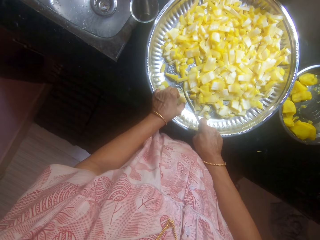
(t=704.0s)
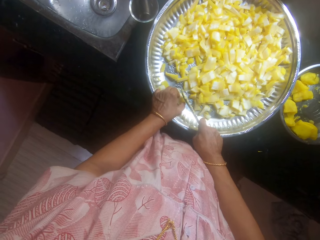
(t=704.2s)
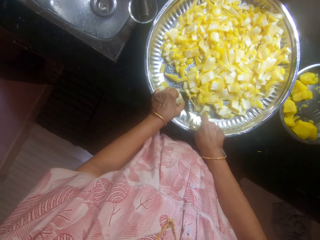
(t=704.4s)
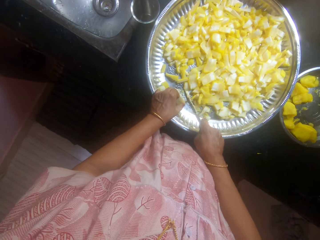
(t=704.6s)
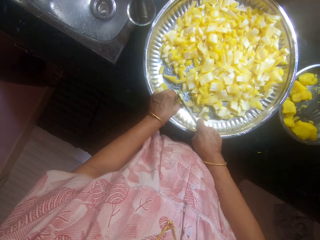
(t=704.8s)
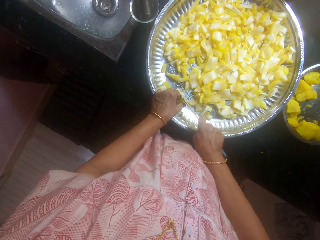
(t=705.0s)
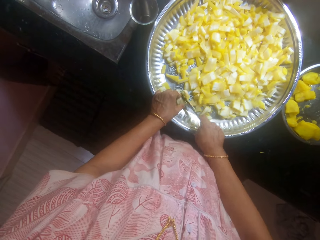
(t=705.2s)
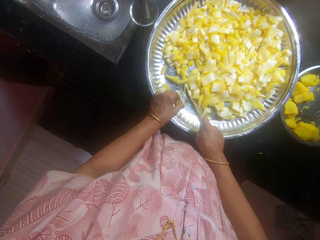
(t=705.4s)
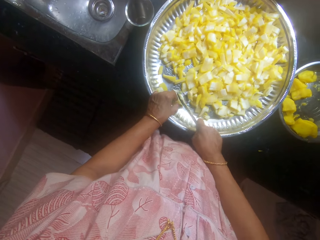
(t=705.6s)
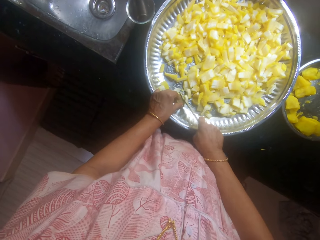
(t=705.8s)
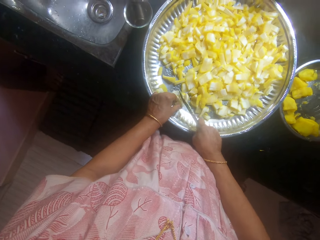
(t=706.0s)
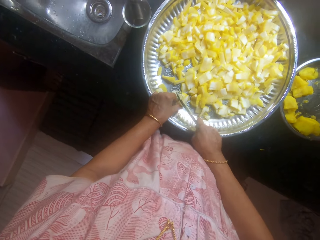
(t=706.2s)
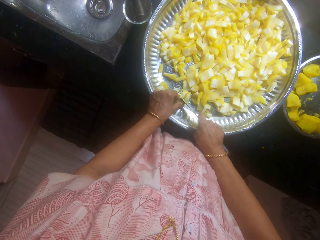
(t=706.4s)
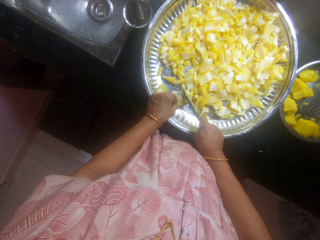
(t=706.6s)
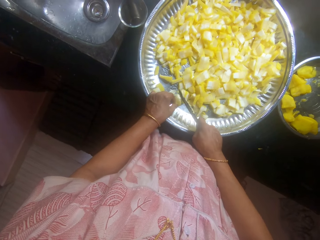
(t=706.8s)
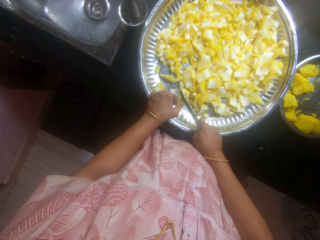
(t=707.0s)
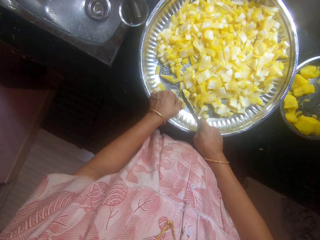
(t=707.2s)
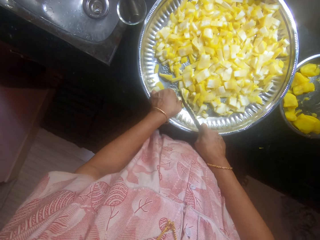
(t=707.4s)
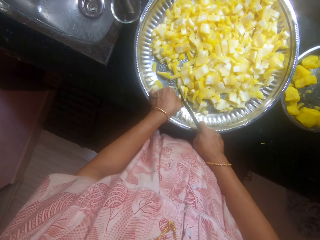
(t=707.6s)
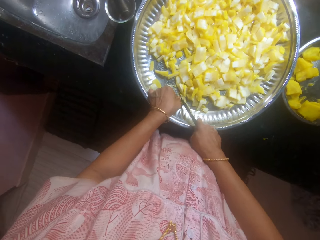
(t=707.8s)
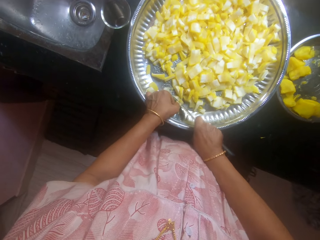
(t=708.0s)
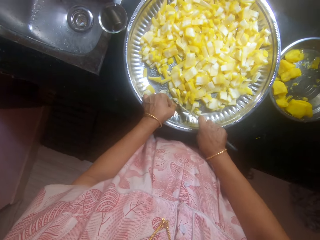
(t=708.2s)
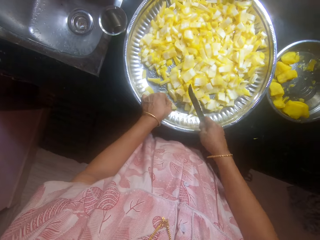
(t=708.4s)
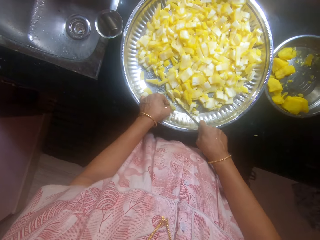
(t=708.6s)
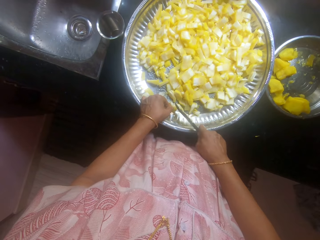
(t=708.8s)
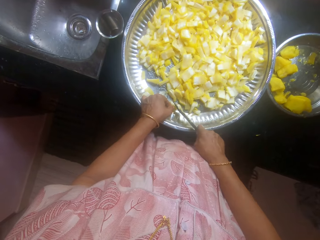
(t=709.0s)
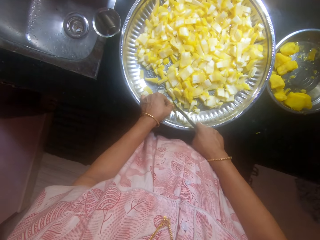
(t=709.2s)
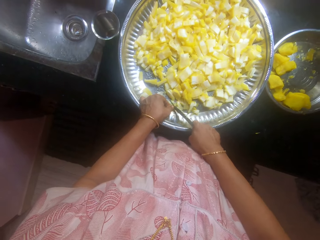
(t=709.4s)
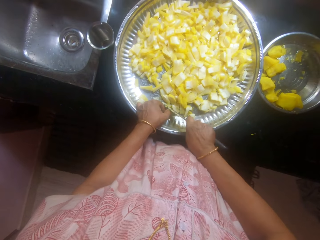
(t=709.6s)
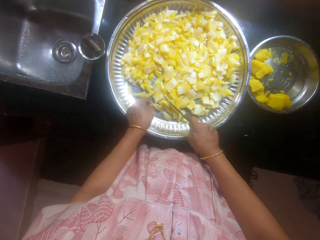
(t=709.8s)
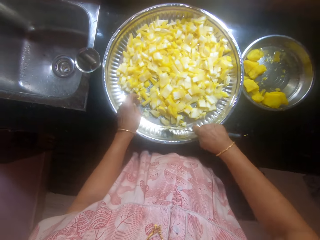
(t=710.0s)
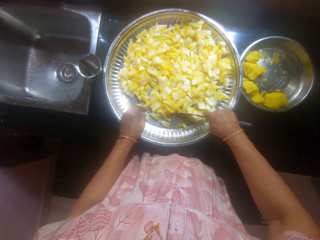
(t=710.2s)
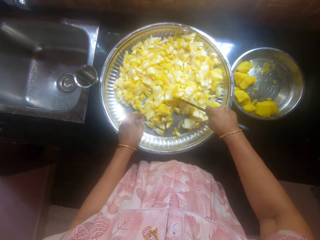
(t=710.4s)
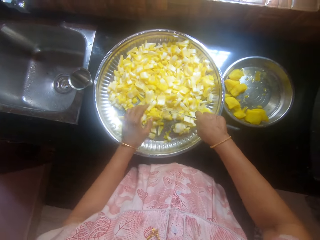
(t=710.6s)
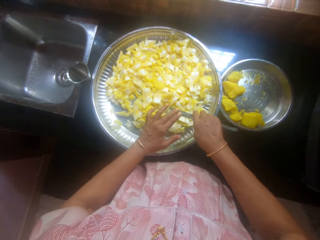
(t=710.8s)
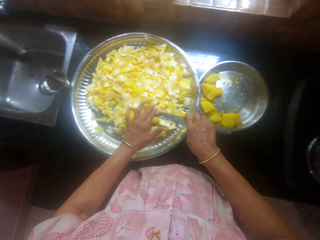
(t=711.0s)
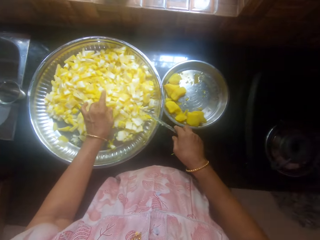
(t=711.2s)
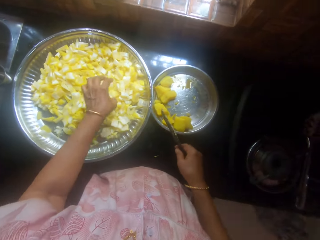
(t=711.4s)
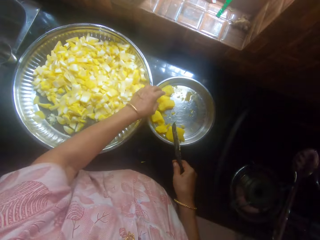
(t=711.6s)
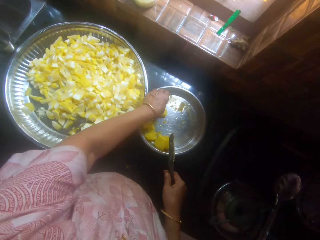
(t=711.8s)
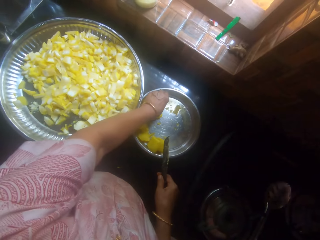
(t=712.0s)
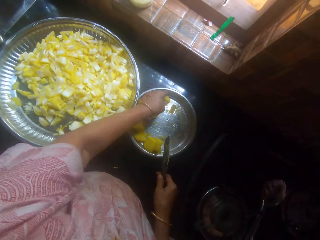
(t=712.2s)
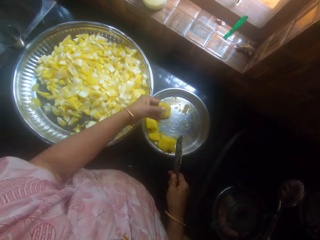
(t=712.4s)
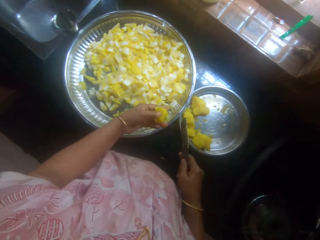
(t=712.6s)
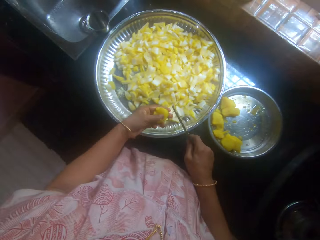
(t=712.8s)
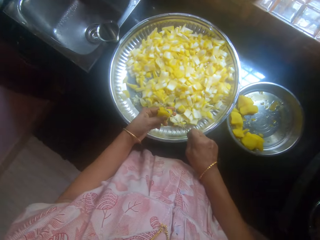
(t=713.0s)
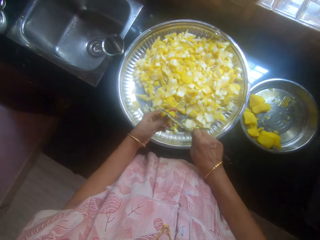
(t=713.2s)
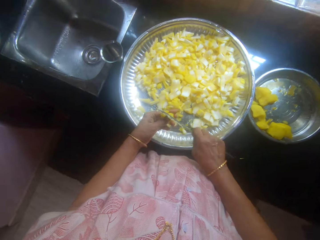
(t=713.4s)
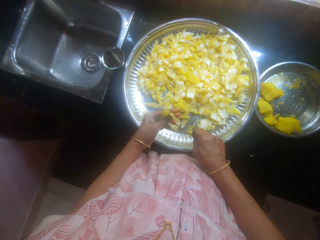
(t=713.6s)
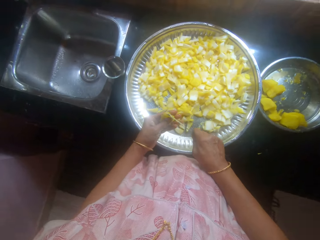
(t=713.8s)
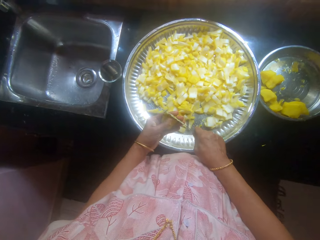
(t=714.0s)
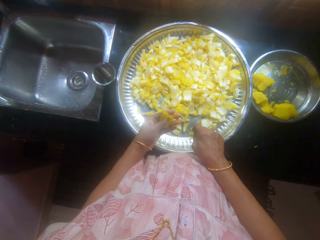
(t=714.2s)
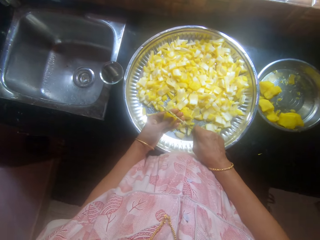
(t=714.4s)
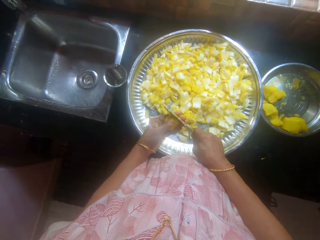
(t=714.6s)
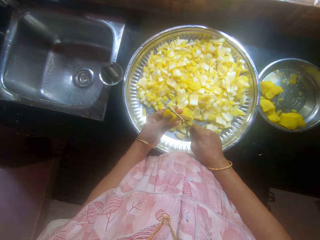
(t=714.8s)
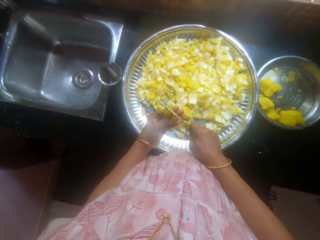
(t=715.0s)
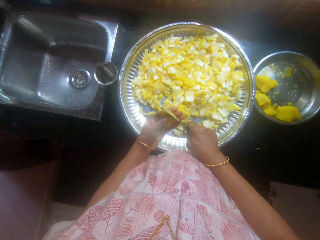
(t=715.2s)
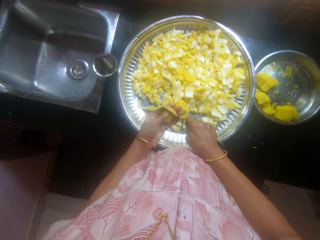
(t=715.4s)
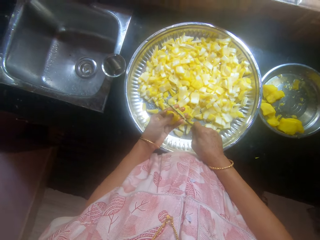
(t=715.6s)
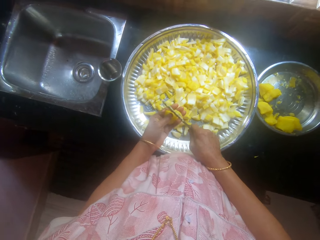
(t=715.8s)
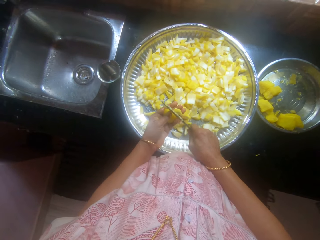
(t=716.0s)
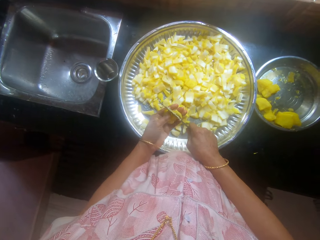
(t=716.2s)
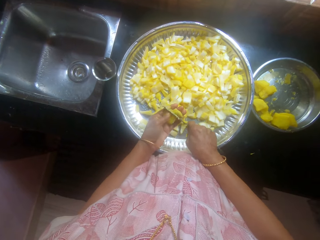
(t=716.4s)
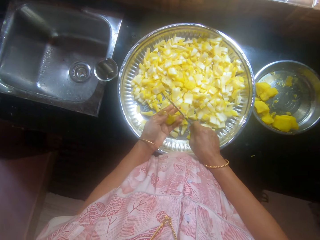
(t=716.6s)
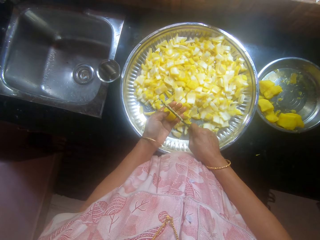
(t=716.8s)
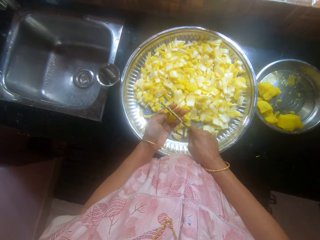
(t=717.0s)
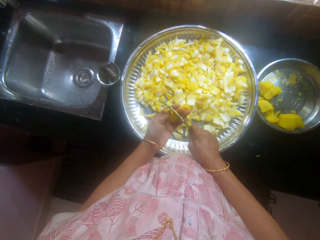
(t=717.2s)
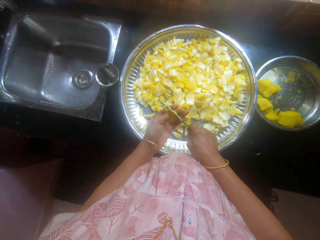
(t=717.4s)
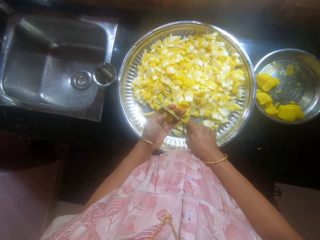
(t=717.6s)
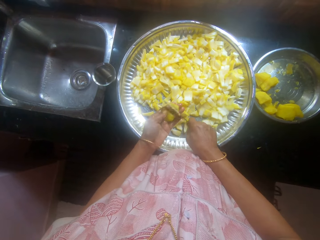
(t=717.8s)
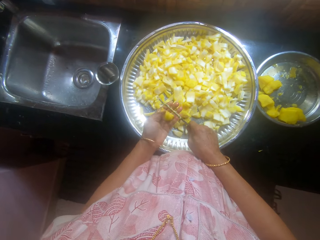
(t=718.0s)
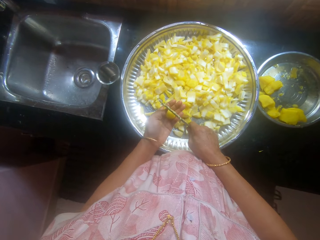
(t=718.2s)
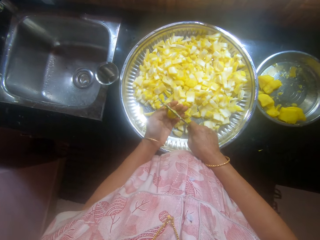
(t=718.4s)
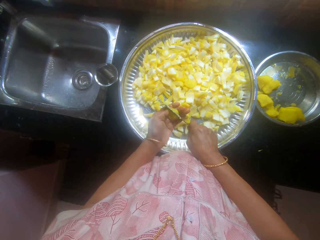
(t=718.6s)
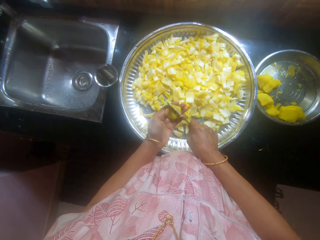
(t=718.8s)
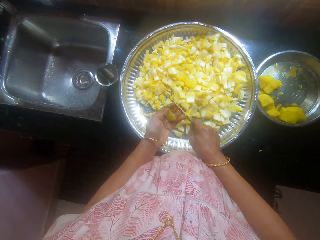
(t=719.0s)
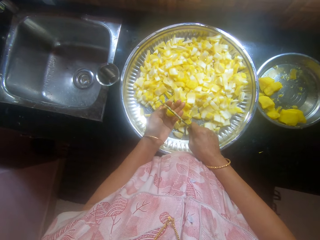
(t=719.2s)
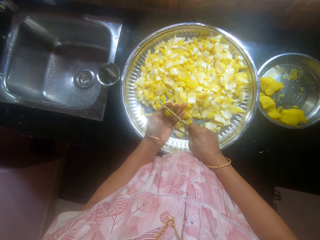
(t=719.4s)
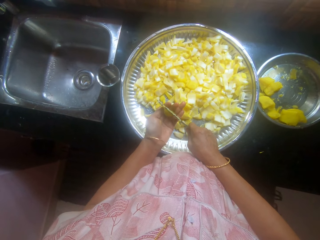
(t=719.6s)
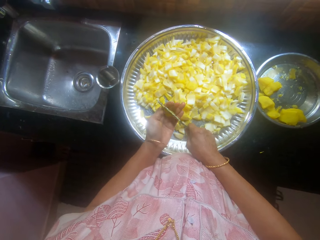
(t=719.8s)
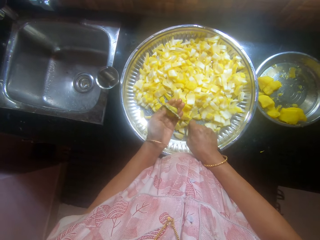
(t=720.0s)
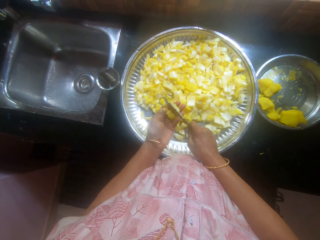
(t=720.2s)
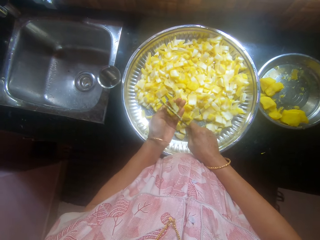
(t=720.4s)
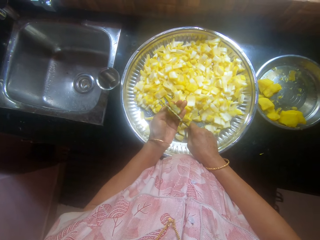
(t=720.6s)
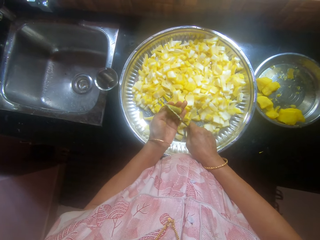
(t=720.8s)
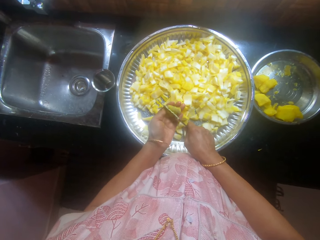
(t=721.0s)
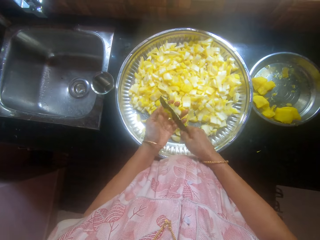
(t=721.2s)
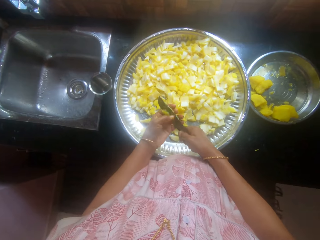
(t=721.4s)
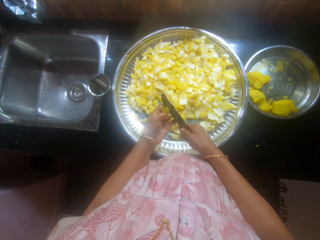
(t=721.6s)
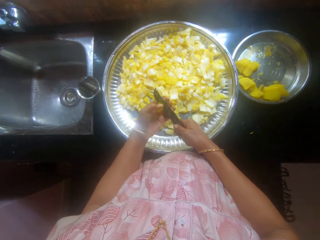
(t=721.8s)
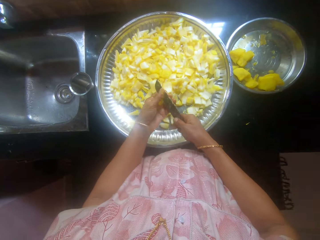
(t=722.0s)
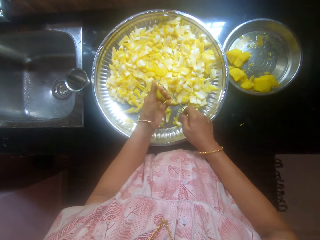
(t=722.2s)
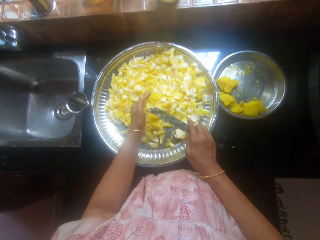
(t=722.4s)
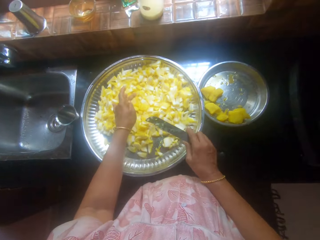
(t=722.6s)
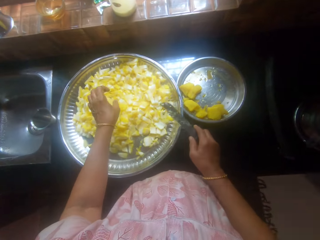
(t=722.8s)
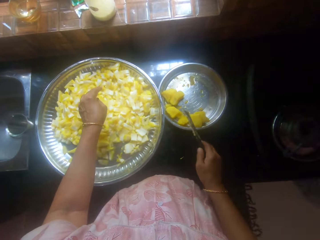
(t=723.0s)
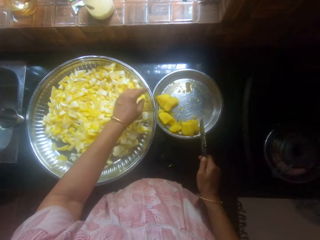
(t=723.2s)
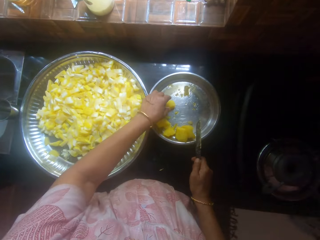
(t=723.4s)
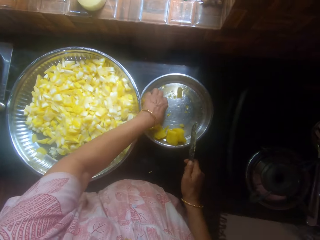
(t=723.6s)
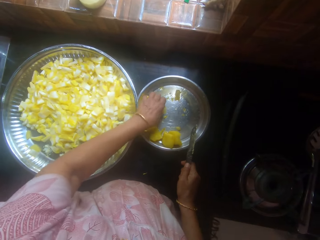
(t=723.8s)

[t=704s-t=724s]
The camera wearer moves the cassava on the tray with the knife. They pick the cassava from the tray. They cut the cassava with the knife.

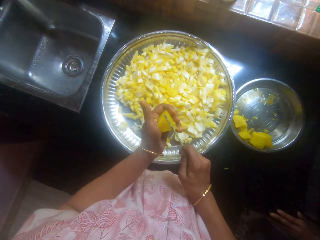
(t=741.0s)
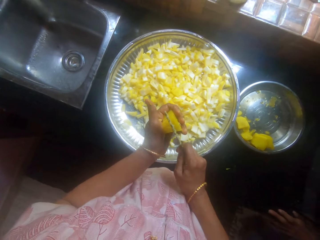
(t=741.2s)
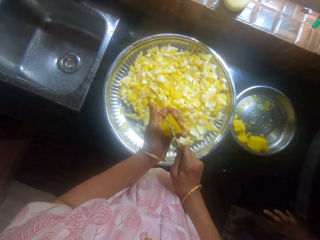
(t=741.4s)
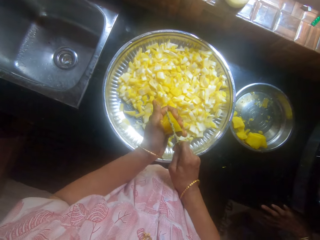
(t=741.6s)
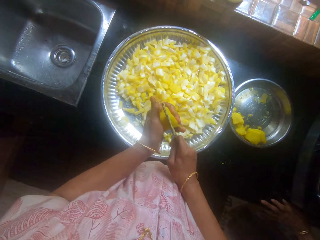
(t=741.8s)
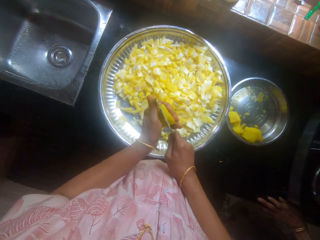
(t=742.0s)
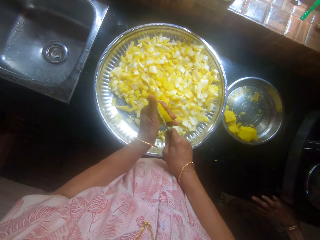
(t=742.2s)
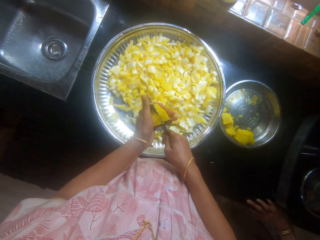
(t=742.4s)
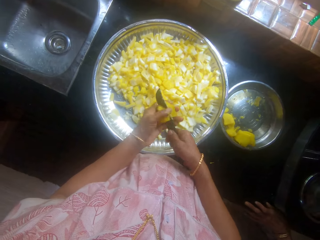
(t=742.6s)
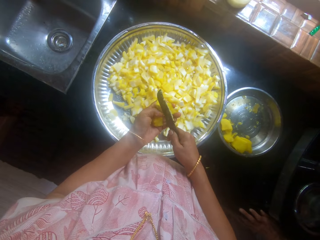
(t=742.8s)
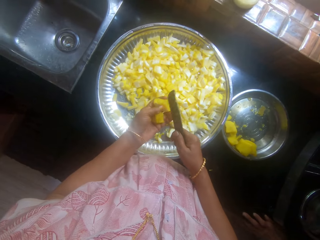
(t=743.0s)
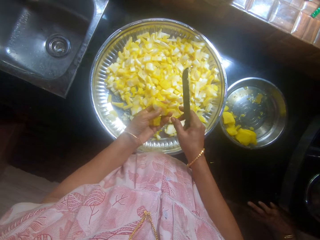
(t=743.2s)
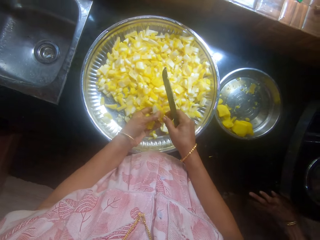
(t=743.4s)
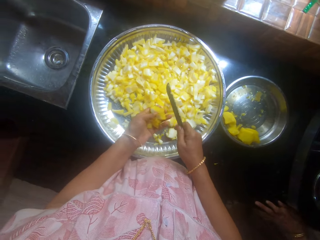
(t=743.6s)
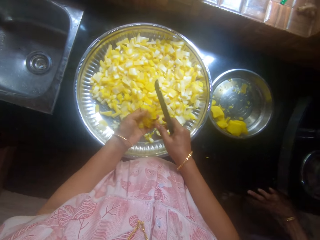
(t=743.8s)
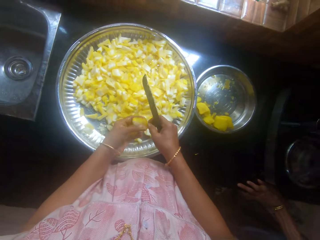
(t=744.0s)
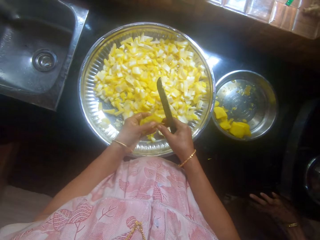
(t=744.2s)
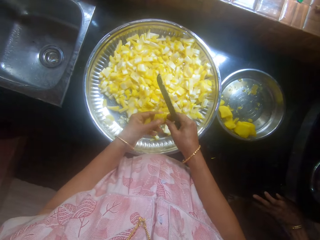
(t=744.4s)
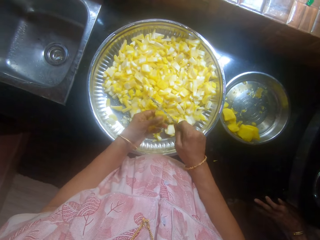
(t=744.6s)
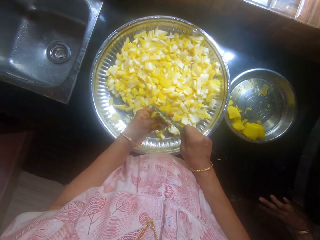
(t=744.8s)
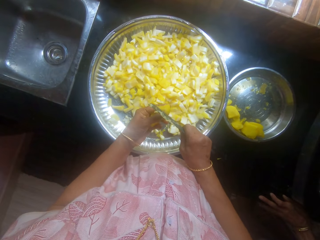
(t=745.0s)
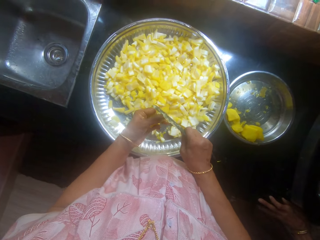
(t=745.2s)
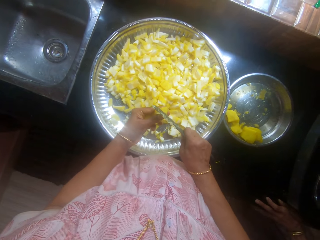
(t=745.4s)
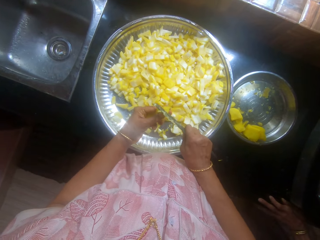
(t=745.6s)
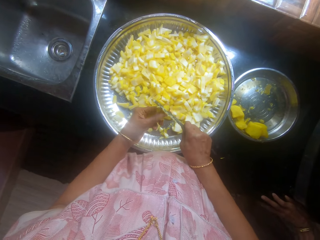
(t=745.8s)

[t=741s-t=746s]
The camera wearer cuts the cassava with the knife. They interact with a person. They cut the cassava with the knife.
